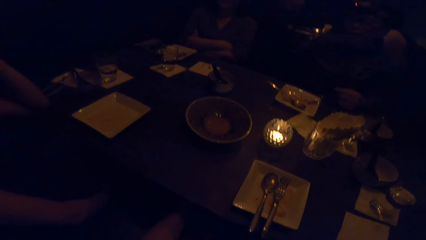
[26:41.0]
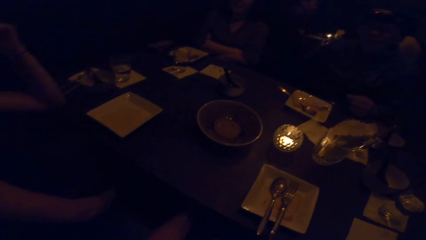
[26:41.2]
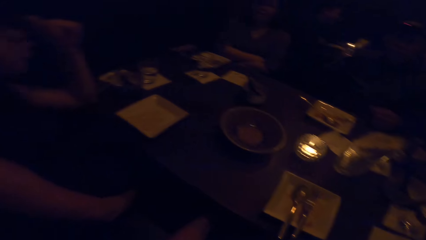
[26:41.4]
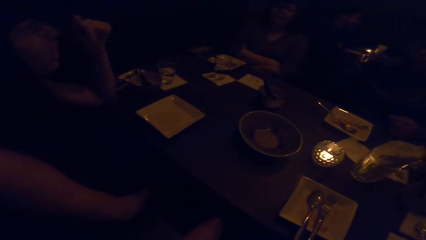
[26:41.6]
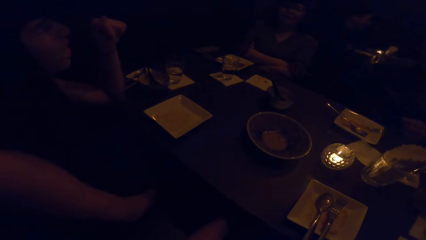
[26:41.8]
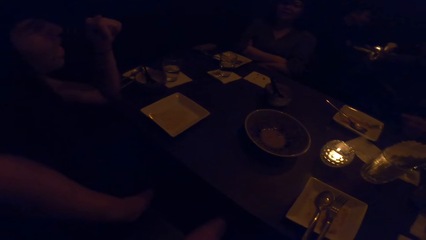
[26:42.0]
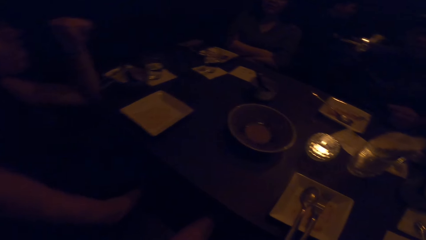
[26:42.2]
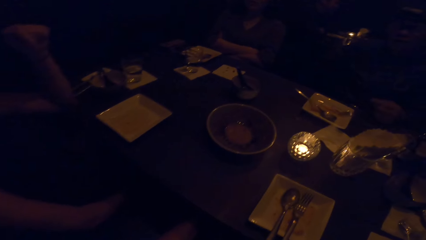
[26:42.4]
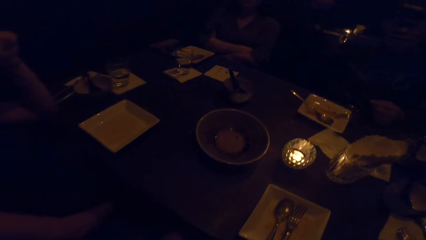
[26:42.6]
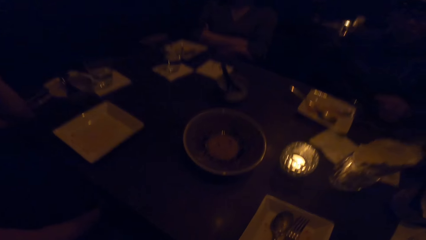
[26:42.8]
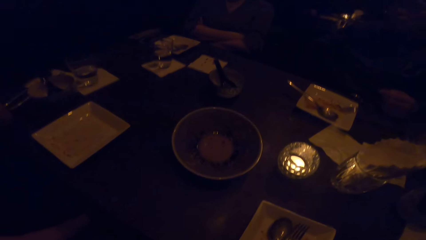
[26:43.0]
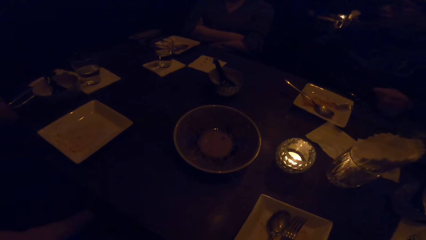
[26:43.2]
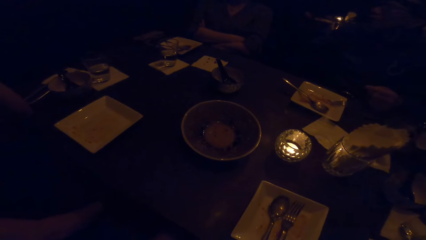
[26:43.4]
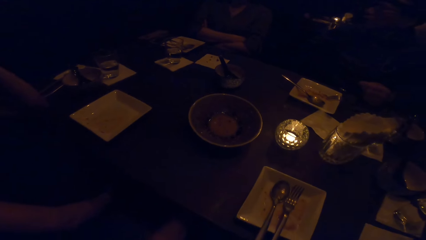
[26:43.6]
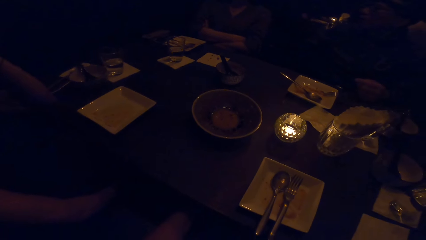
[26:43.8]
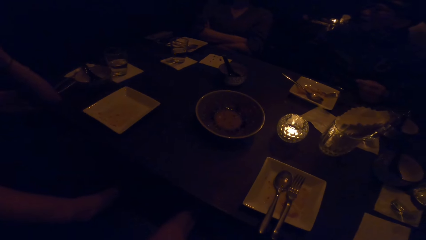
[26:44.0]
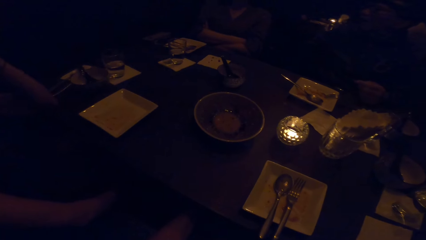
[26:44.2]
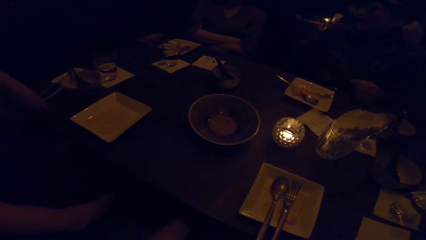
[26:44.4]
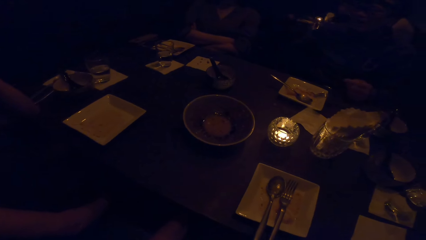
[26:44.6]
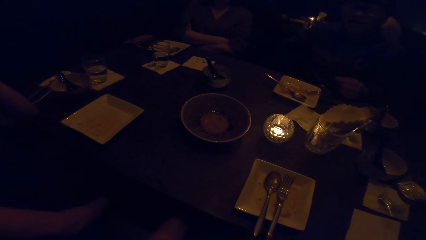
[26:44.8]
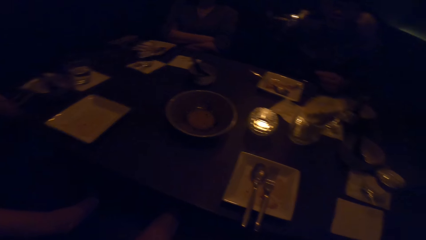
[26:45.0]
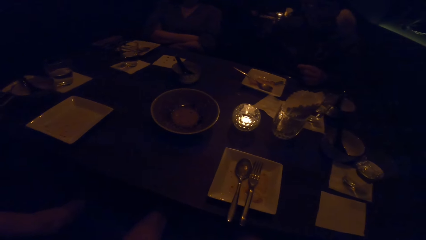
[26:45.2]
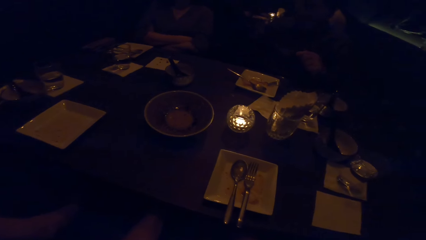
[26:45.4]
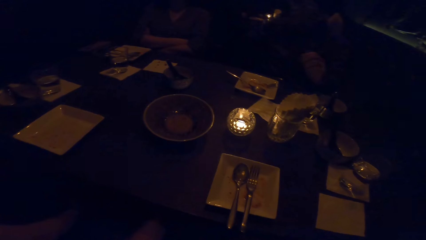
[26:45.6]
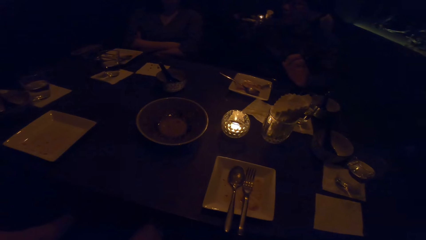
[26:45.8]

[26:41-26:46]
The camera wearer looks at the table.

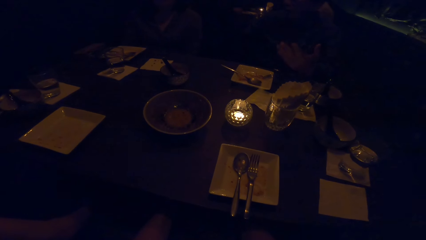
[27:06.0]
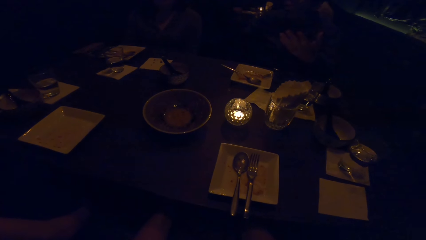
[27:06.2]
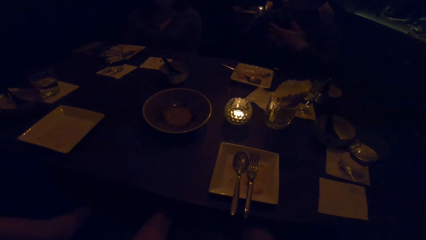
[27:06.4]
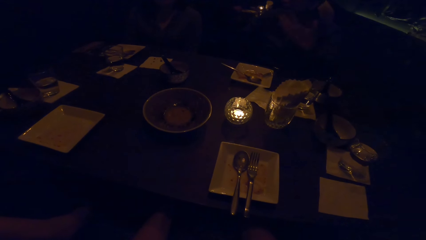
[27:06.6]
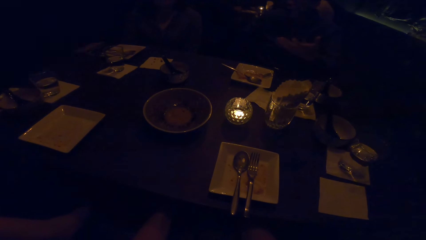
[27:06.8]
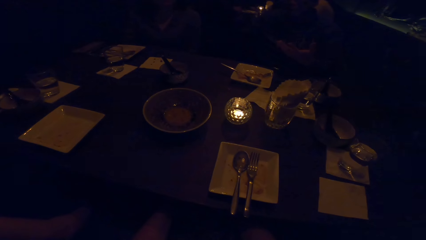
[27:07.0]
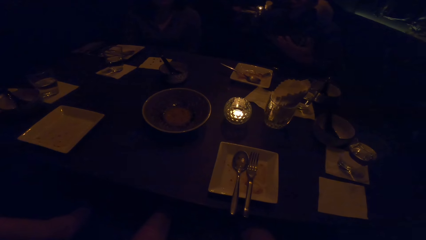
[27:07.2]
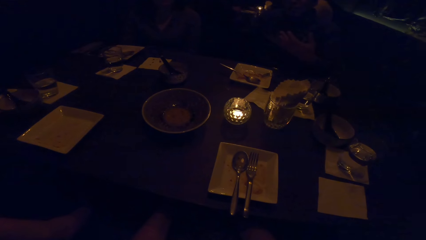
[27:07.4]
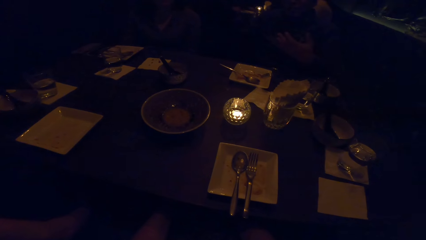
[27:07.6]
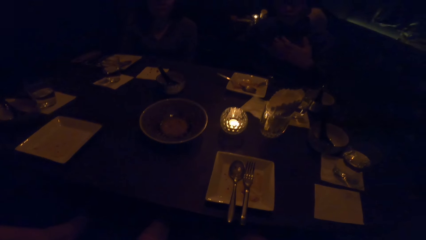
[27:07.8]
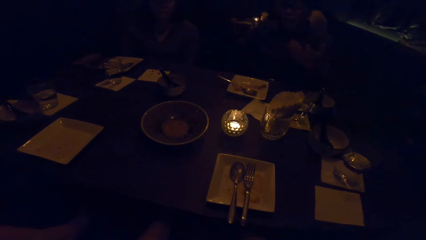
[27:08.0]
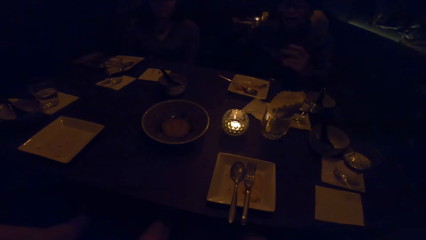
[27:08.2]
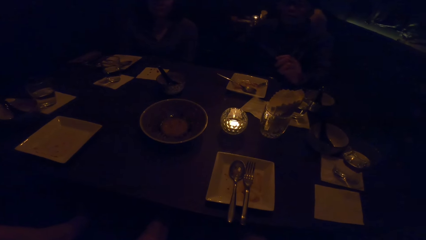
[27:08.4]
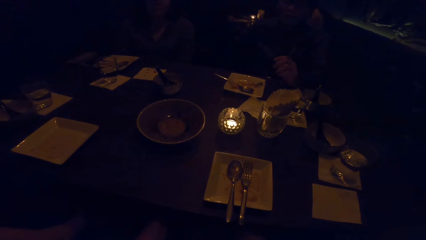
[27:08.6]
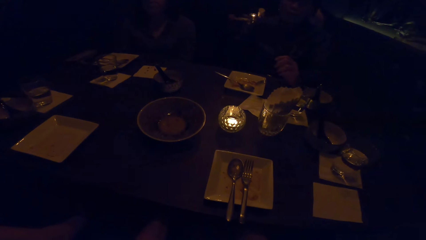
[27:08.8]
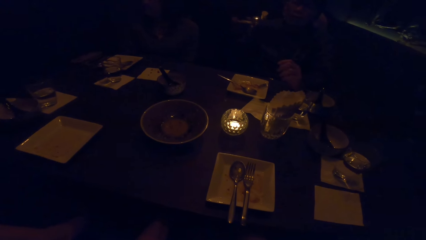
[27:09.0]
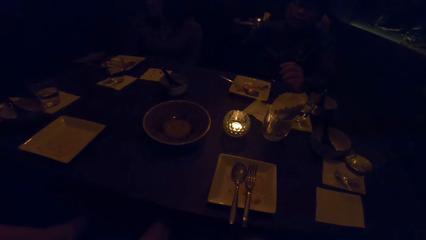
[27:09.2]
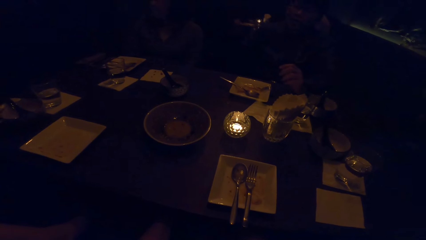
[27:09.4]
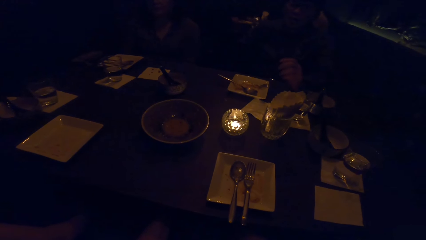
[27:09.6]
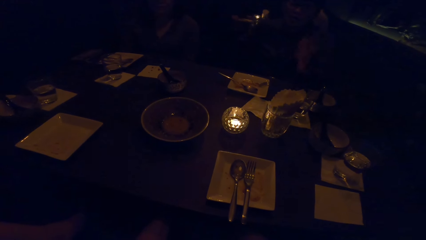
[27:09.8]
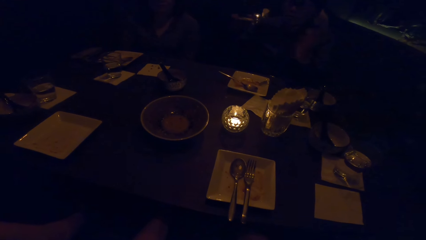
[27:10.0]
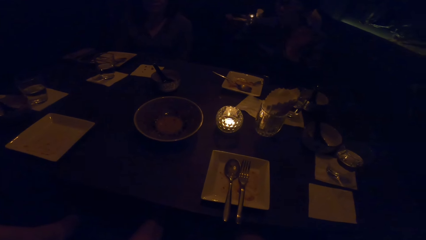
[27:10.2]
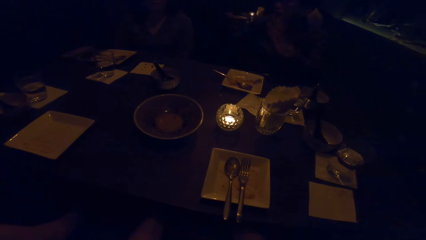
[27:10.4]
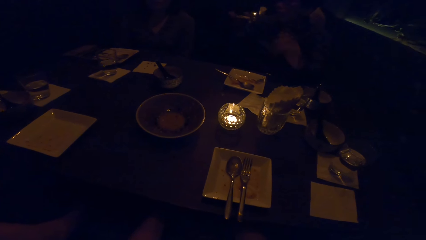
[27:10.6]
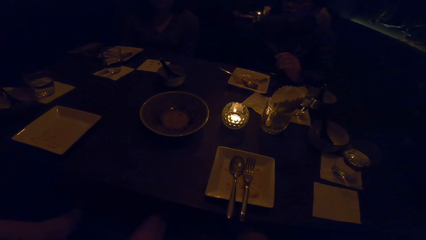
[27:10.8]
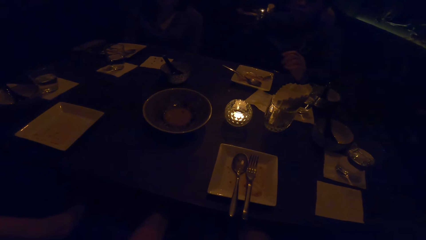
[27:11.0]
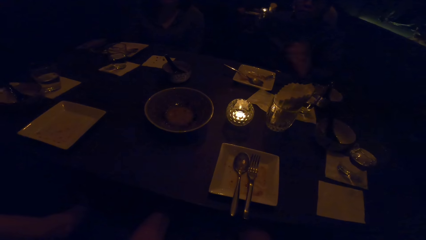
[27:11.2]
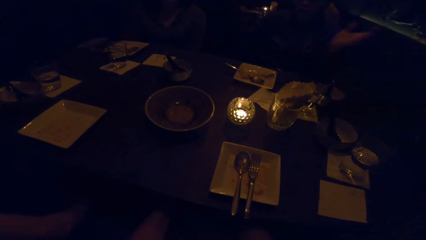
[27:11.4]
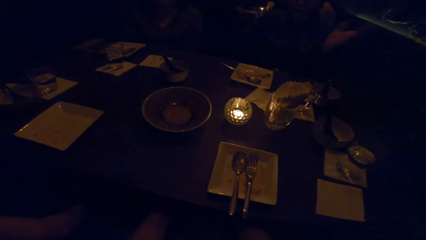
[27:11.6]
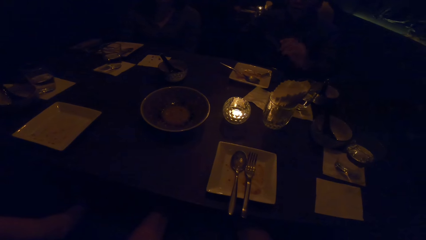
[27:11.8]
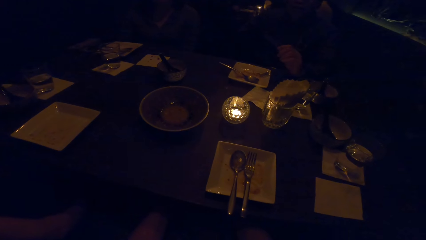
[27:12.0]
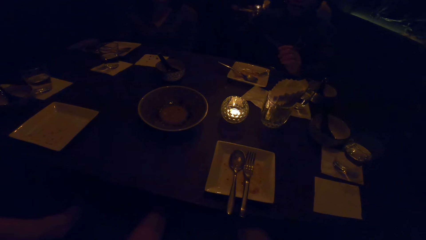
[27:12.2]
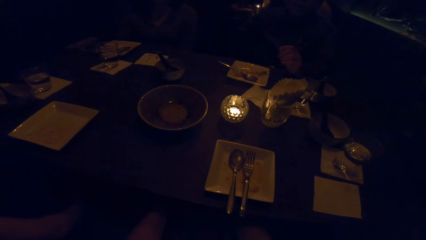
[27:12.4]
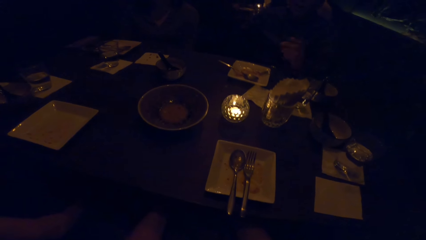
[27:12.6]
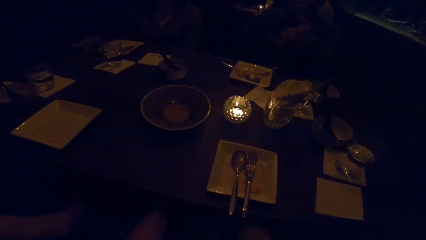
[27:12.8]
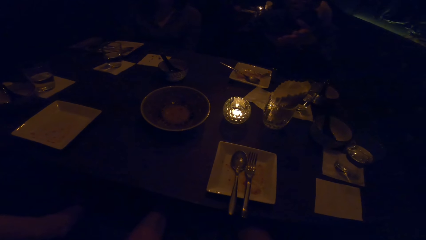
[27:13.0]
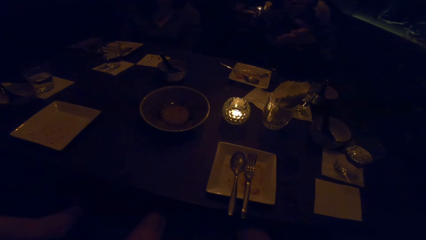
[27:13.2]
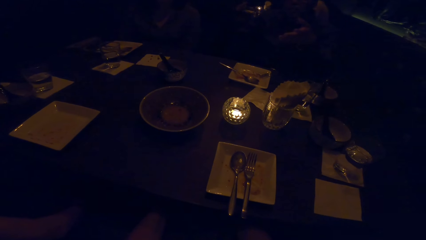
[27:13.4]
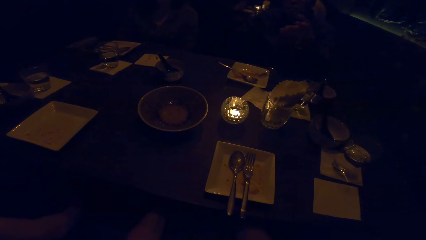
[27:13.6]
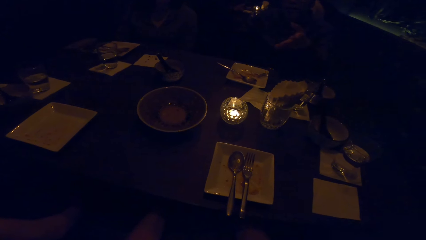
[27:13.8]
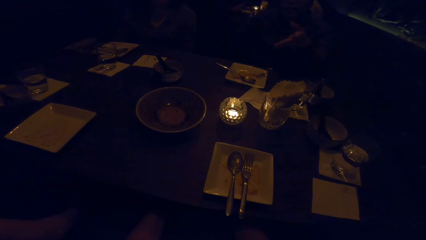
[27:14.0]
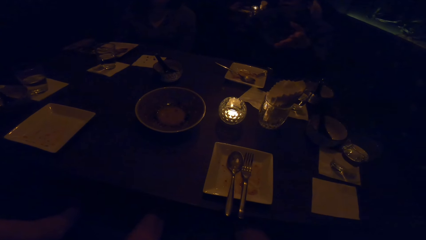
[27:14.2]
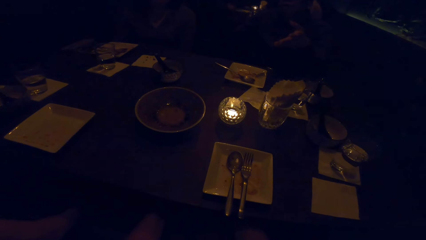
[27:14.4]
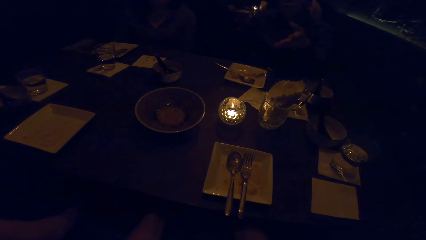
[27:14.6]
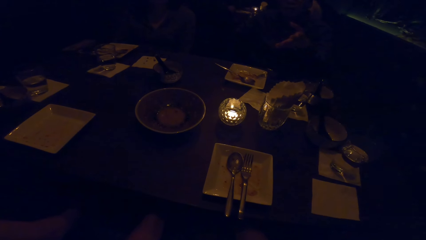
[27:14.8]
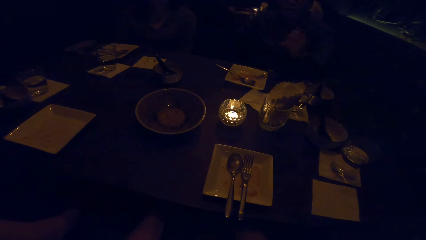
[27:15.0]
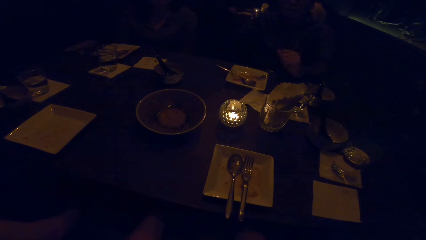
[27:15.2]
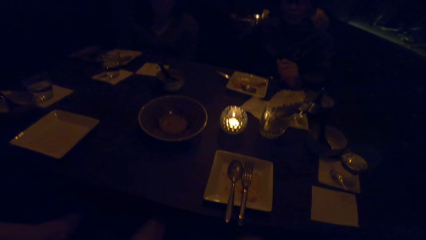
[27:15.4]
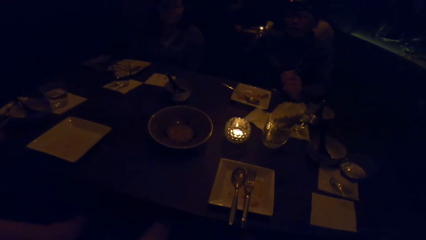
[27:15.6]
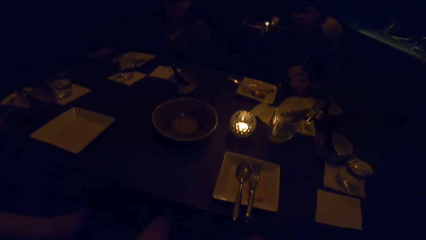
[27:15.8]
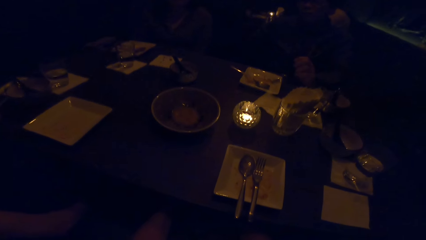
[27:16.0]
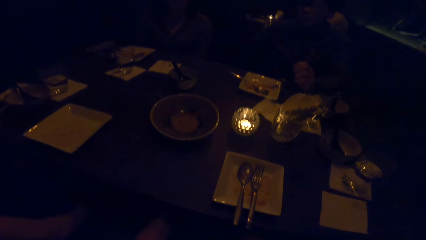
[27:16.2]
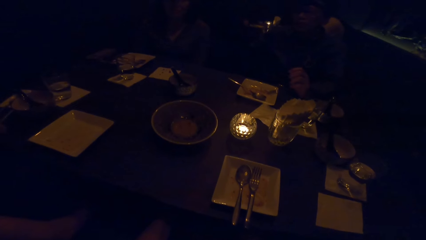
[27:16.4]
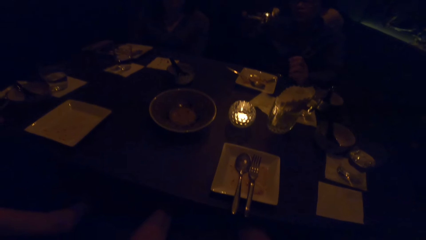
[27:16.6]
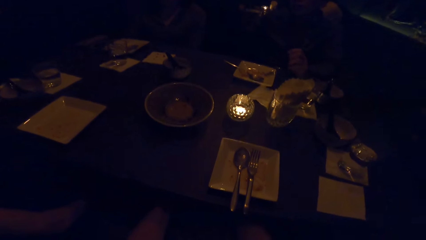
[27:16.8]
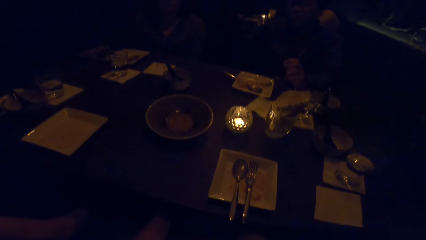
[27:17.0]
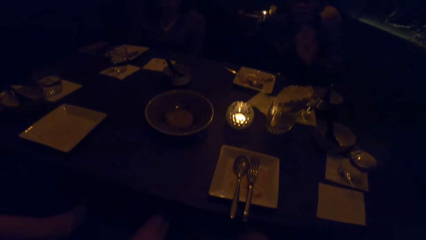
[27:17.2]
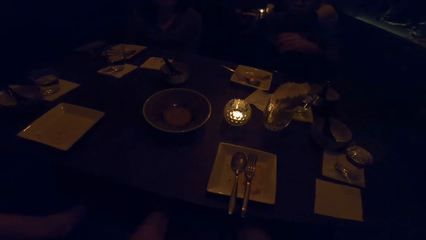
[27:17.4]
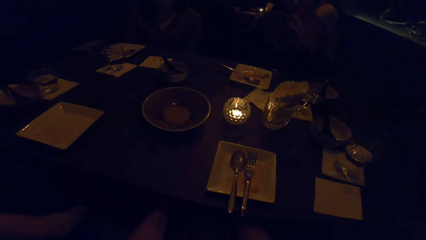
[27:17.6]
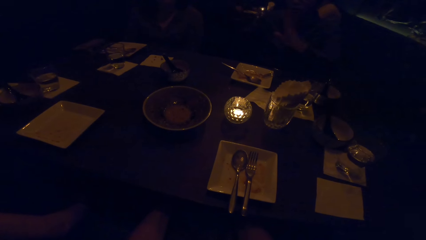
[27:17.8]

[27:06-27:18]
A person gestures with both hands. The camera wearer looks at the table. The person puts the hand down on the table.
